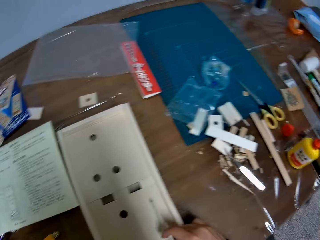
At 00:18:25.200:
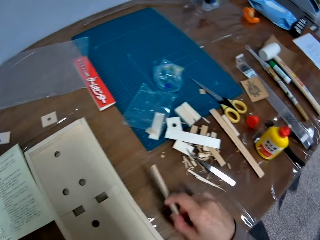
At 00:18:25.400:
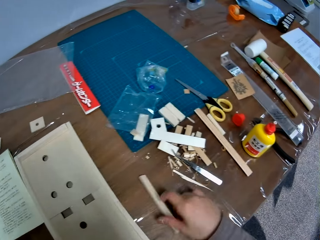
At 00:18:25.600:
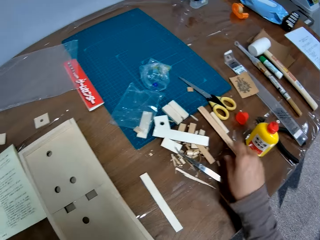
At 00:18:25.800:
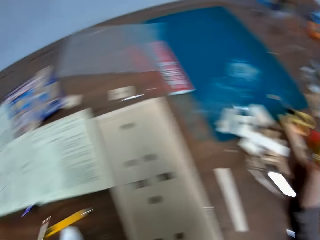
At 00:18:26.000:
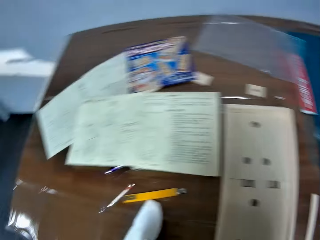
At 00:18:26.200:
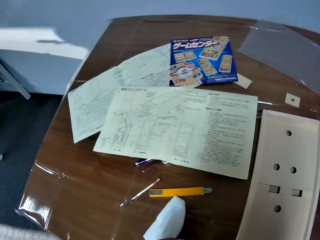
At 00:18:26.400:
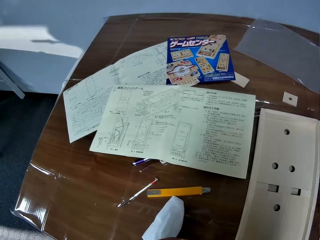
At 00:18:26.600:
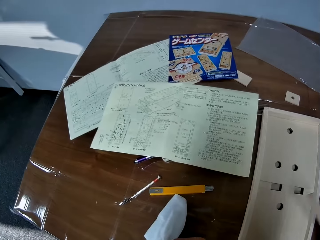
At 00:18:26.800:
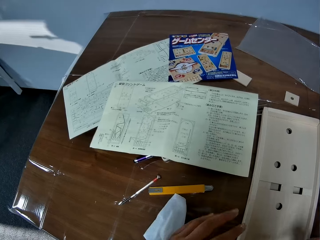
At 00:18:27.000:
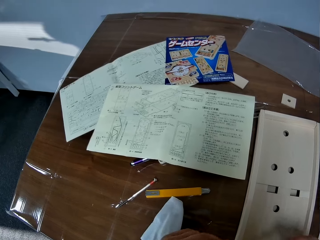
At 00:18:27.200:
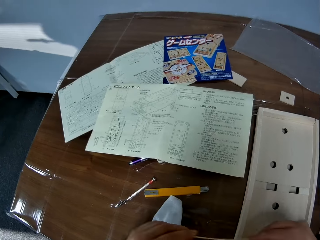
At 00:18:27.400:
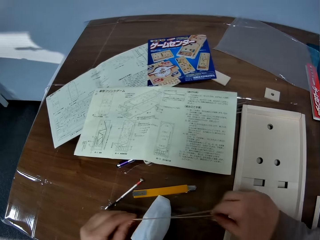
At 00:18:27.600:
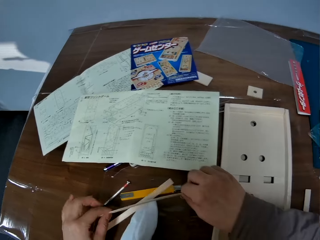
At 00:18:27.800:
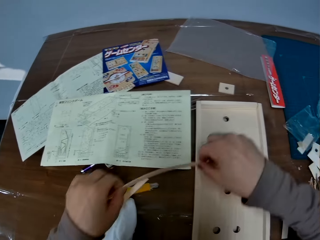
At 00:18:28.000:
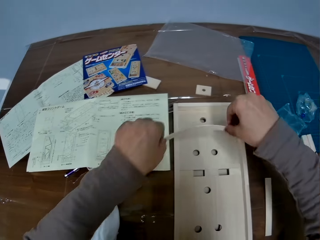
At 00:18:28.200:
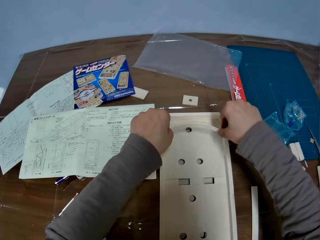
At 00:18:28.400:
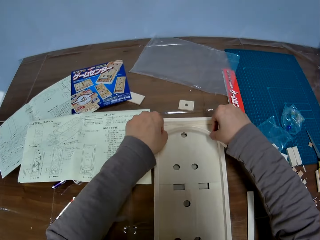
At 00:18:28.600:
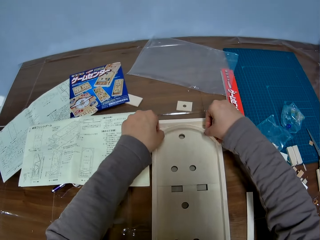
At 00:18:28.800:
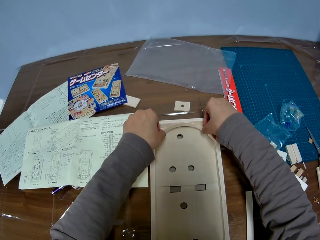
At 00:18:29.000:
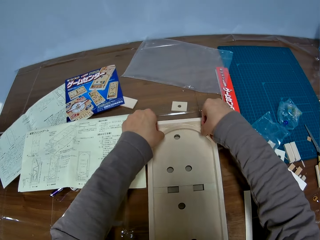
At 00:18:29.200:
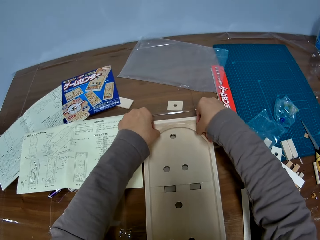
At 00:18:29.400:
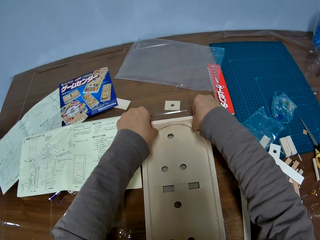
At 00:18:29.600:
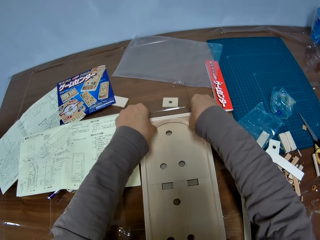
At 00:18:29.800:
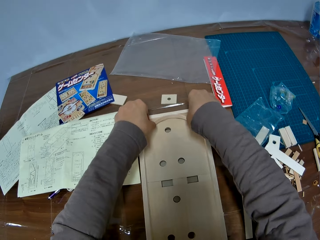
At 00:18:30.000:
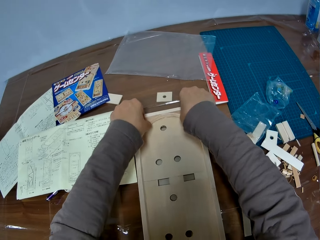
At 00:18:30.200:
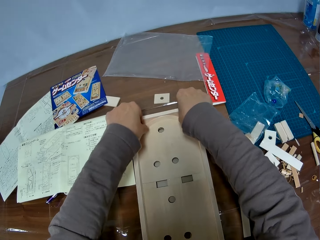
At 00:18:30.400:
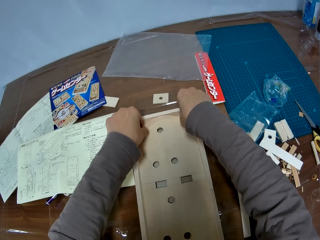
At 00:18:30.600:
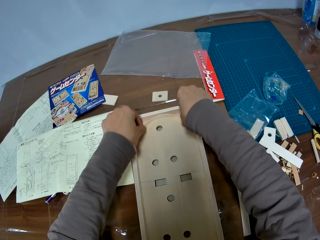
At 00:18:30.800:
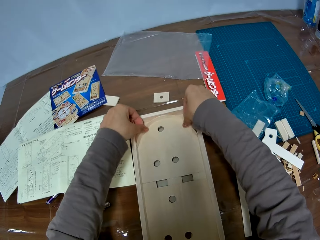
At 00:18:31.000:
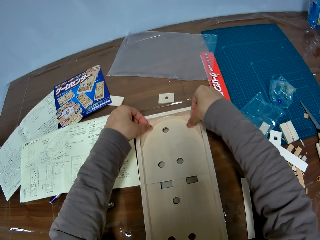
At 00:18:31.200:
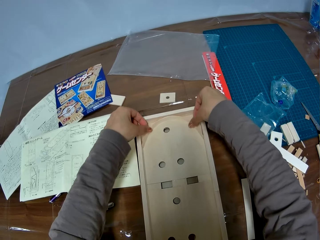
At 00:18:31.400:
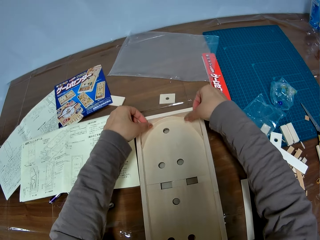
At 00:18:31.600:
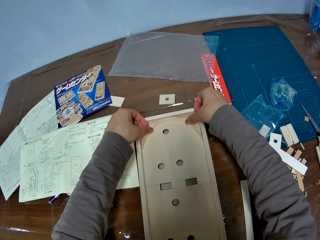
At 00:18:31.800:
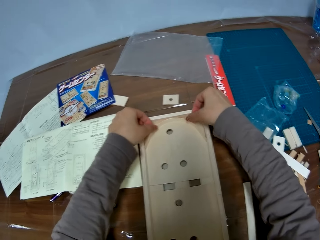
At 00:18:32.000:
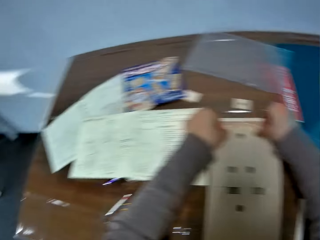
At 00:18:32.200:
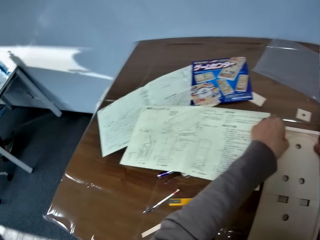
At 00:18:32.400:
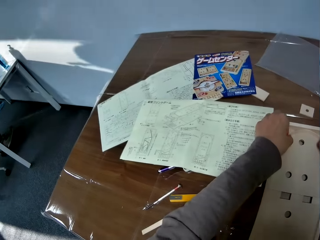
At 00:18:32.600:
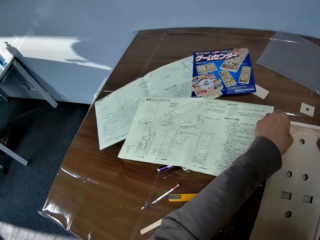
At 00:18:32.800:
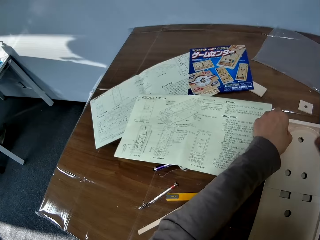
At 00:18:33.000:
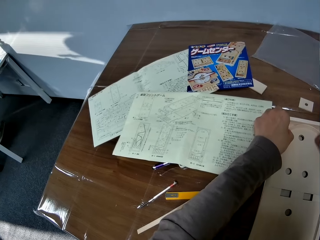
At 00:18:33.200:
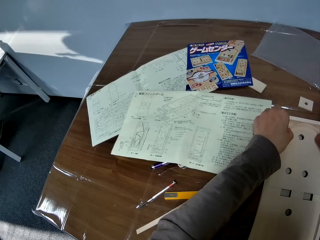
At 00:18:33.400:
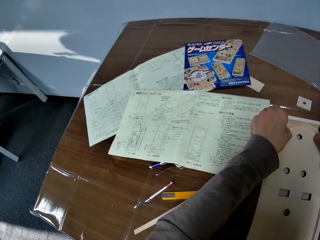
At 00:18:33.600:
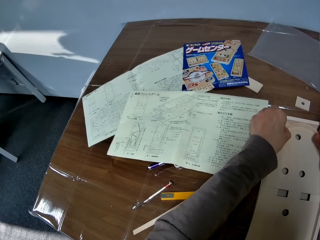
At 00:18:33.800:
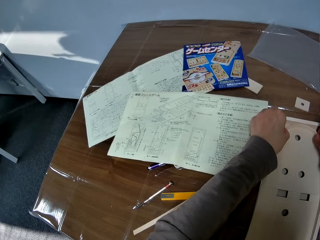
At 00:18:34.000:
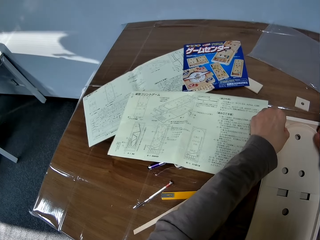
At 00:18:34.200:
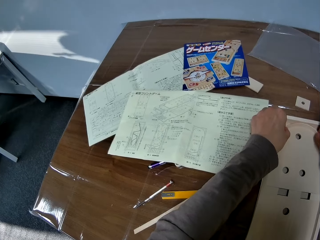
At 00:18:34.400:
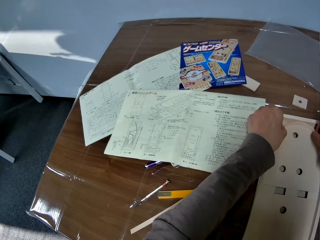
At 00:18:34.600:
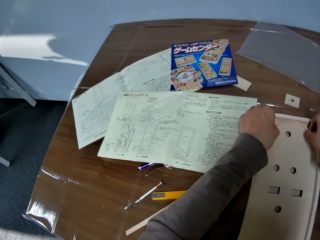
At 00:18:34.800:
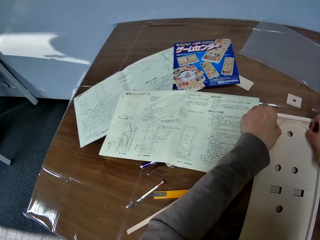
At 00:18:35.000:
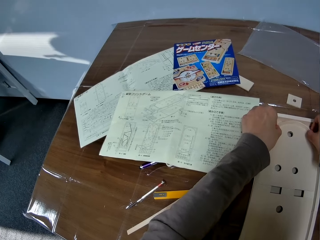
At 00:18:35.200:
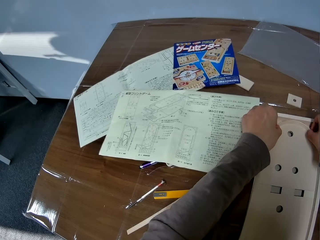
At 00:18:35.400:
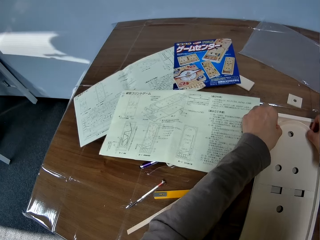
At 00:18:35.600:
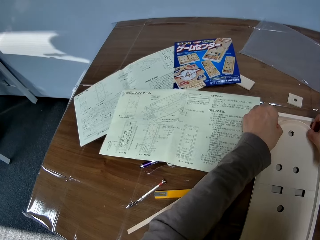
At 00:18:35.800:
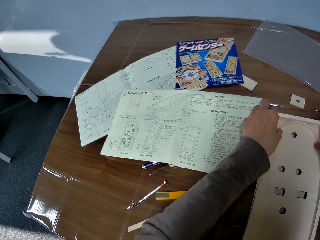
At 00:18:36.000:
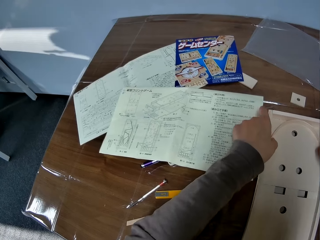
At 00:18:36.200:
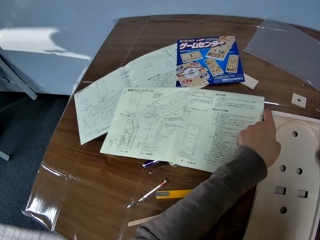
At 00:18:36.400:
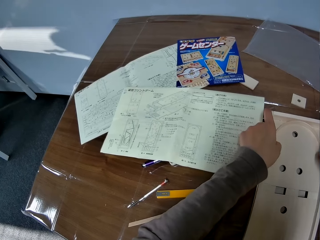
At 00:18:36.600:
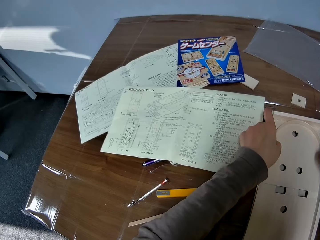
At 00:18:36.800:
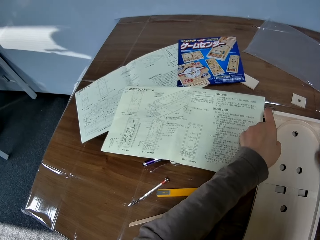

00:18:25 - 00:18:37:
The camera wearer looks at the pinball wood machine. She drops the other piece of wood on the table. She moves her hand forwards. She picks two other pieces of wood from the table with her right hand. She stares at the manual. She moves her hand towards her. She drops one of the pieces of wood on the table. She holds the piece of wood with both her hands. She moves her hand forwards. She moves her hand towards the pinball wood machine. She places the wood on top of the pinball wood machine. She presses on the piece of wood with her hands. She stares at the manual.

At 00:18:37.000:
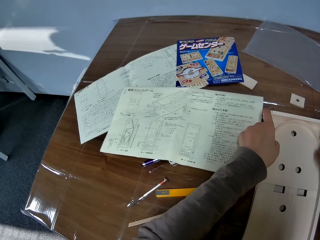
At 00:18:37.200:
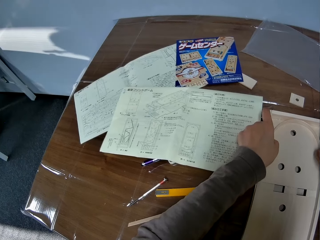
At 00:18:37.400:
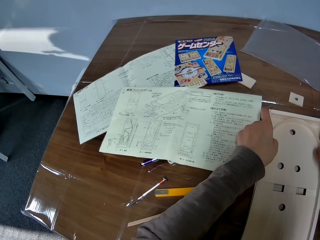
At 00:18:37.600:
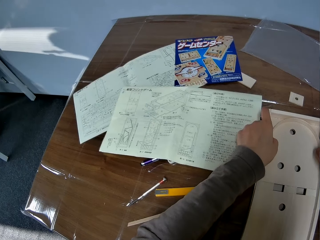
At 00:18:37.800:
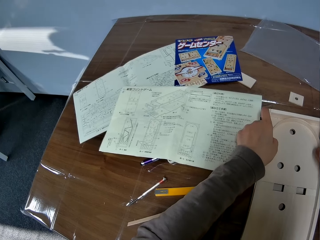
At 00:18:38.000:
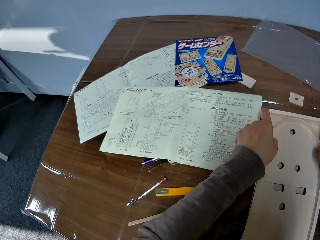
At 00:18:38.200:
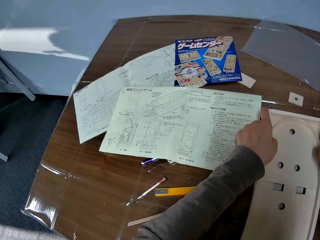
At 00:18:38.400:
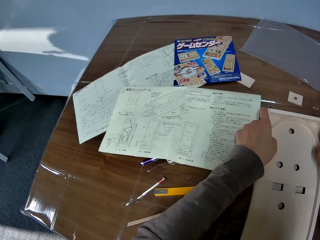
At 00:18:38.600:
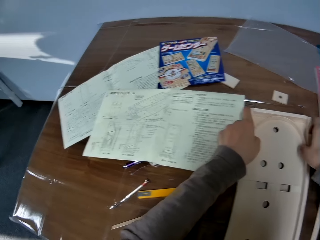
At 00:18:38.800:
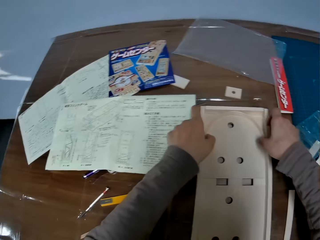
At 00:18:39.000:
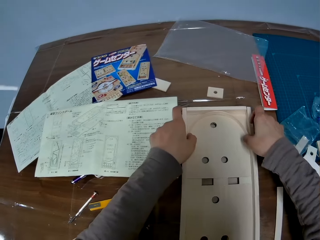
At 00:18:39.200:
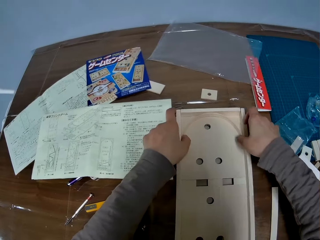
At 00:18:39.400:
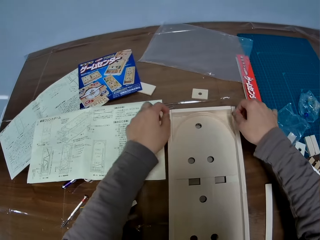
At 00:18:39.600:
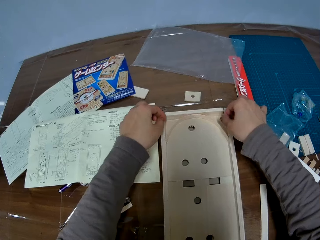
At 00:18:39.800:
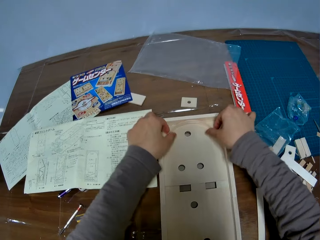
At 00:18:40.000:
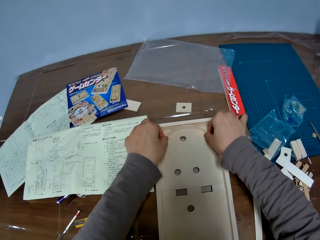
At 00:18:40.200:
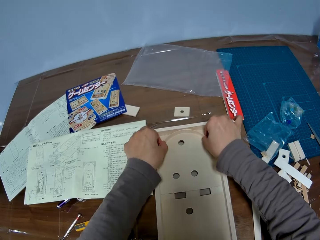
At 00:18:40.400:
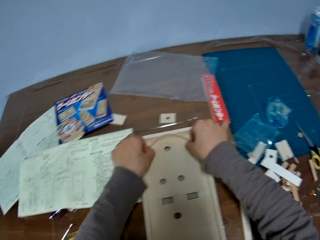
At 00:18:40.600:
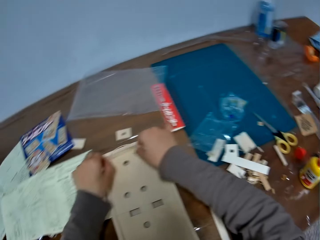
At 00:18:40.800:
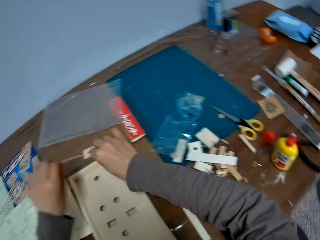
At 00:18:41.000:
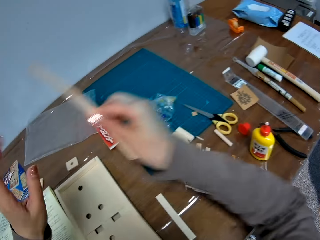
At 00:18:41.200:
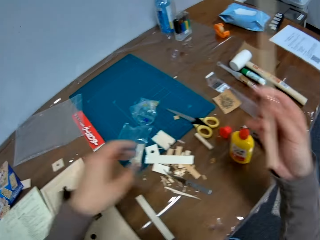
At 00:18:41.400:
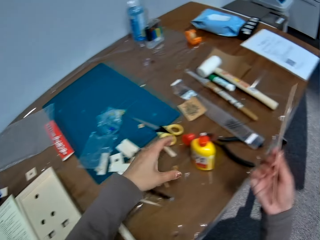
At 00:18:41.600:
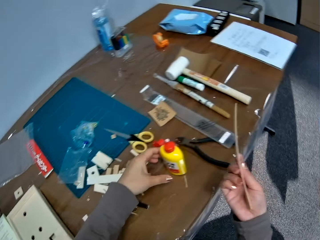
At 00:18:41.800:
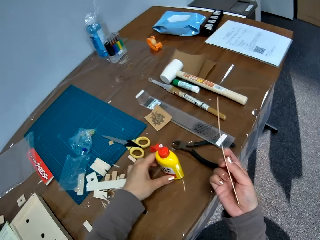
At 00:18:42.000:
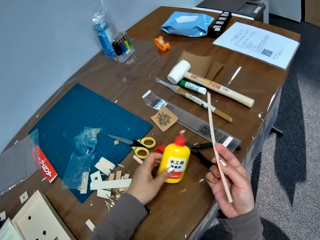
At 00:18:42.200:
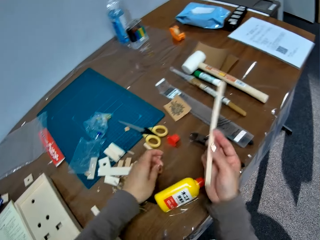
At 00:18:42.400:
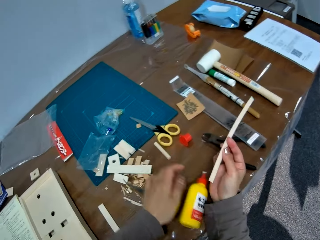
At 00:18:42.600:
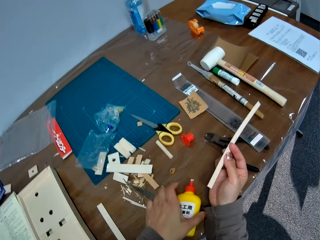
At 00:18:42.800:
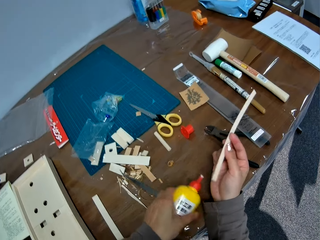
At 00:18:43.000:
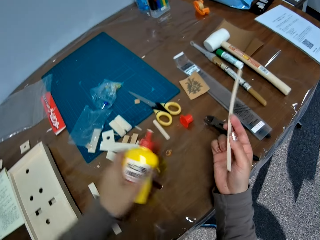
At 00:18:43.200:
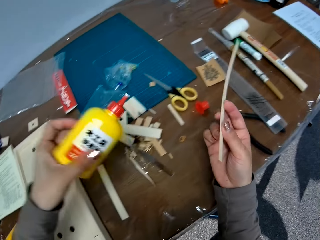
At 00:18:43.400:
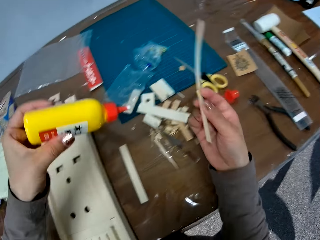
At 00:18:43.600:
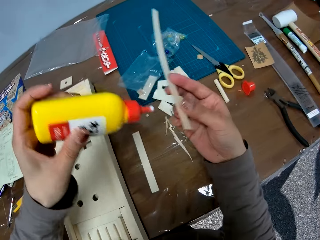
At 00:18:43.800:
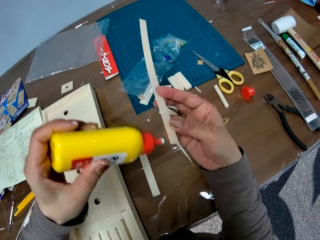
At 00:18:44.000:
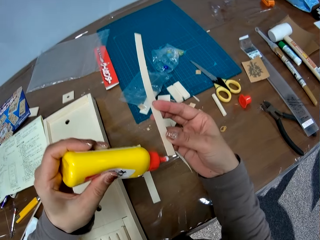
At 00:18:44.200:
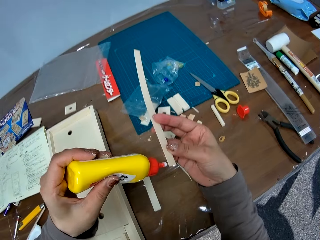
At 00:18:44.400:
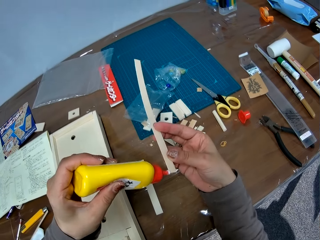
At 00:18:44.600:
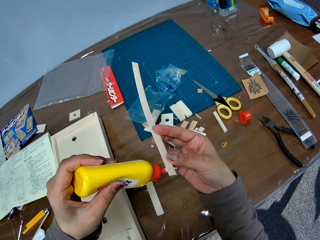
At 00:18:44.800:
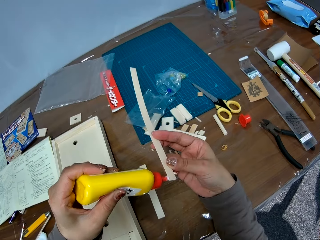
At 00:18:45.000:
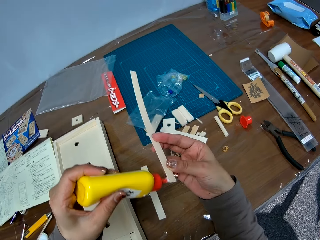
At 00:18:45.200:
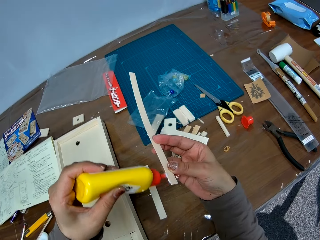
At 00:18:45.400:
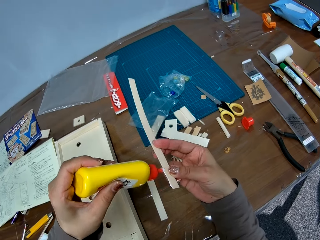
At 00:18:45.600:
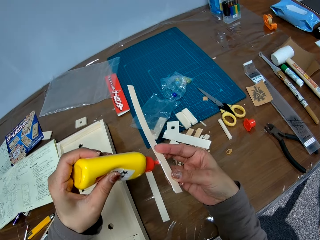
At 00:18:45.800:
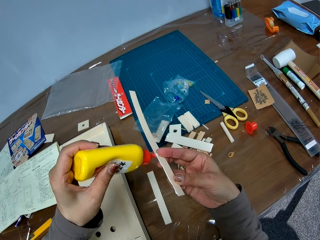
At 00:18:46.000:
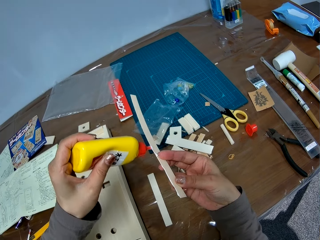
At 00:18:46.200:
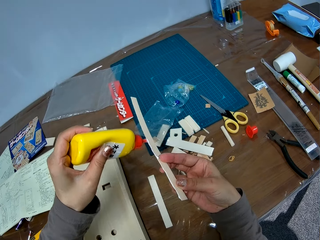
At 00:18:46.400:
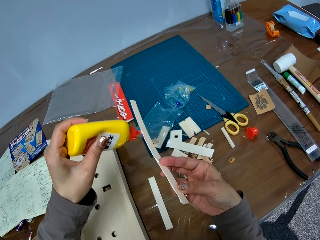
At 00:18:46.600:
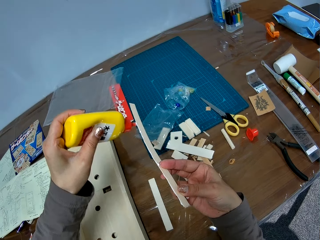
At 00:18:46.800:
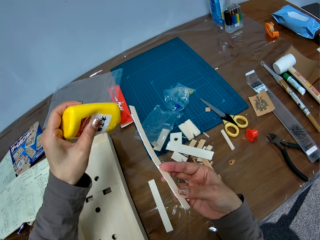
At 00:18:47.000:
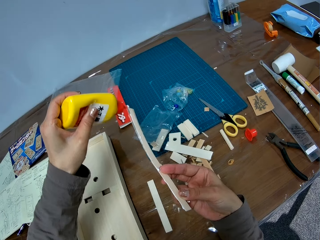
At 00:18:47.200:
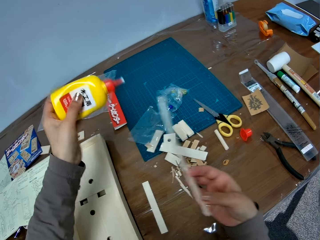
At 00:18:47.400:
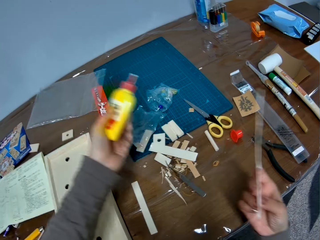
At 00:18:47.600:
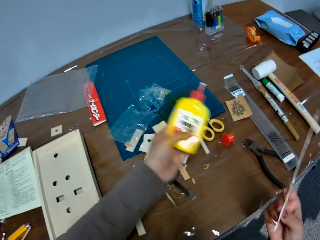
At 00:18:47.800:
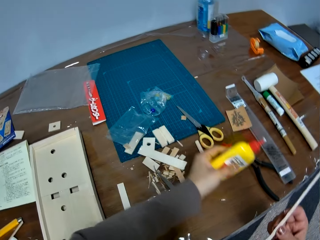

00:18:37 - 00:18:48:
The camera wearer looks at the pinball wood machine. She presses on the piece of wood with her hand. She removes the piece of wood from the woodwork. She lifts up her hands and moves her hand forwards. She picks a pack of glue or bottle of glue from the table with her left hand. She holds the bottle of glue with her hand. She drops the bottle of glue. She picks up the bottle of glue. She moves her hand towards the pinball wood machine. She applies glue to the other piece of wood. She drops the pack of glue on the table.
